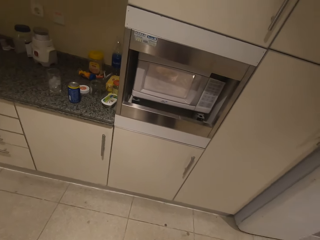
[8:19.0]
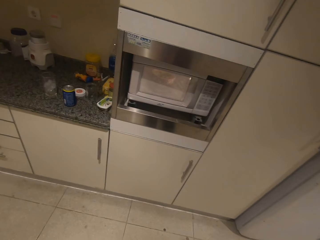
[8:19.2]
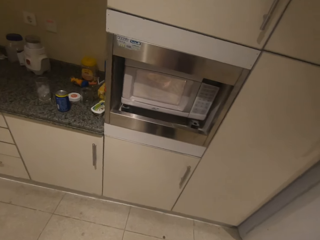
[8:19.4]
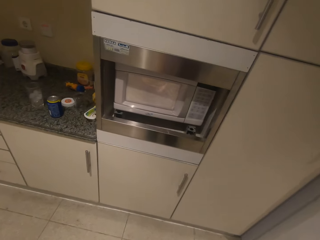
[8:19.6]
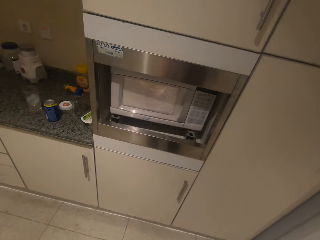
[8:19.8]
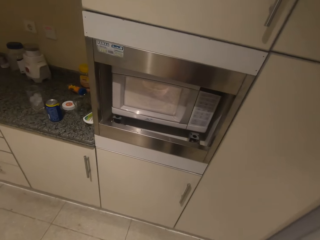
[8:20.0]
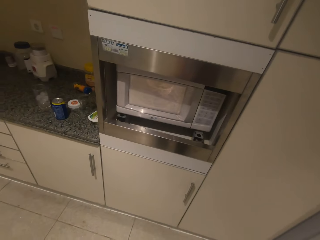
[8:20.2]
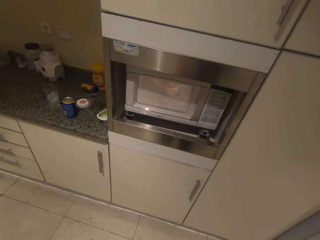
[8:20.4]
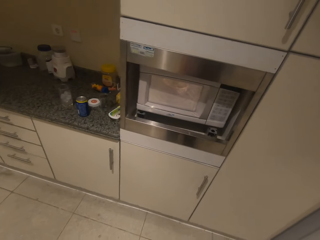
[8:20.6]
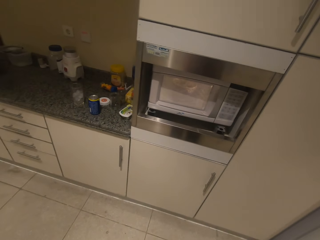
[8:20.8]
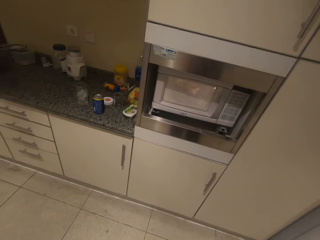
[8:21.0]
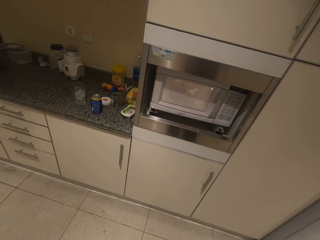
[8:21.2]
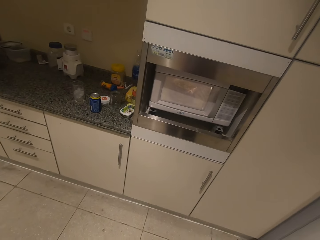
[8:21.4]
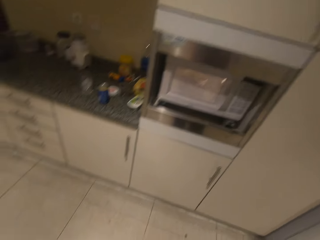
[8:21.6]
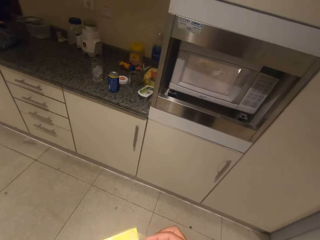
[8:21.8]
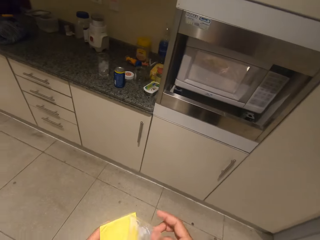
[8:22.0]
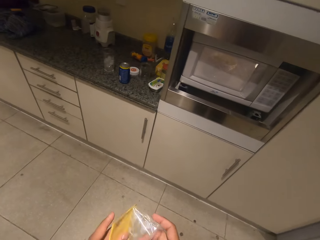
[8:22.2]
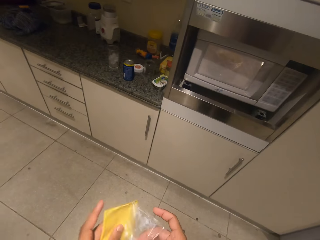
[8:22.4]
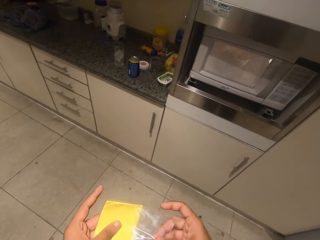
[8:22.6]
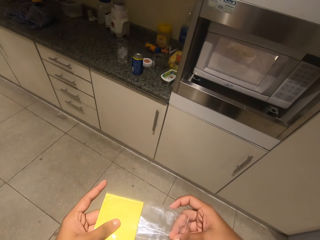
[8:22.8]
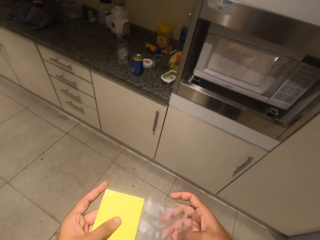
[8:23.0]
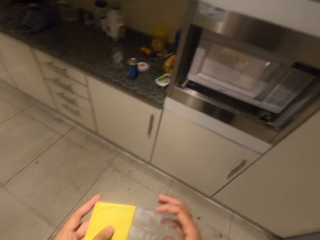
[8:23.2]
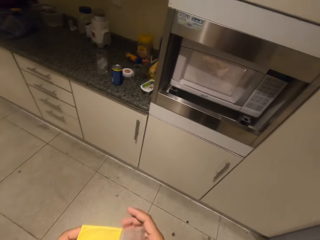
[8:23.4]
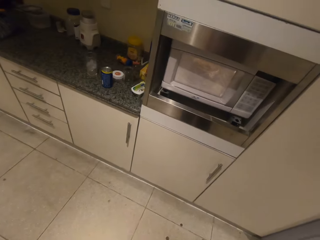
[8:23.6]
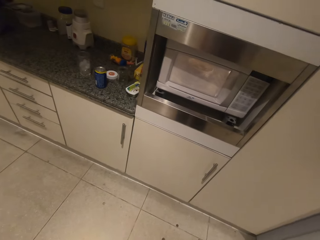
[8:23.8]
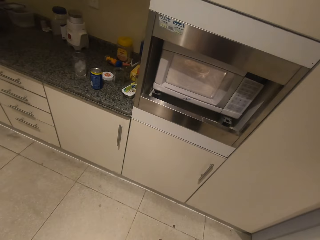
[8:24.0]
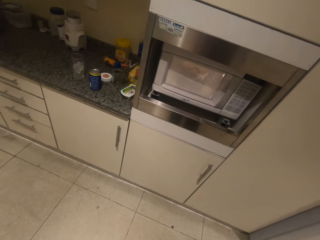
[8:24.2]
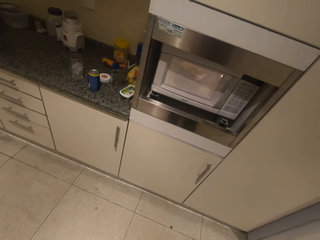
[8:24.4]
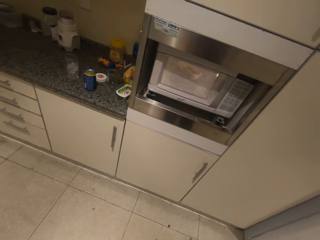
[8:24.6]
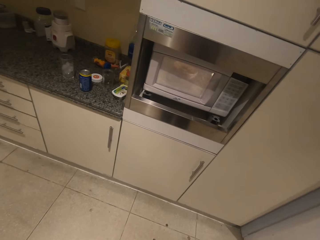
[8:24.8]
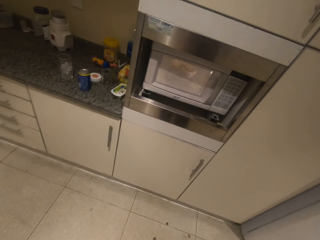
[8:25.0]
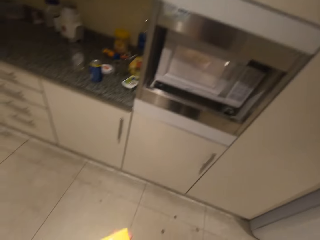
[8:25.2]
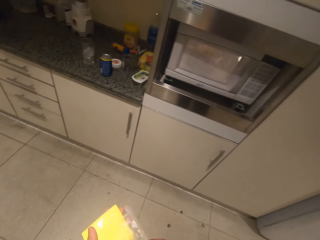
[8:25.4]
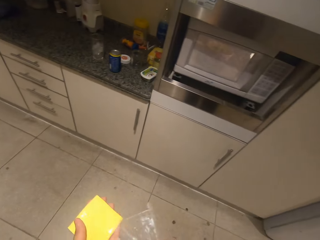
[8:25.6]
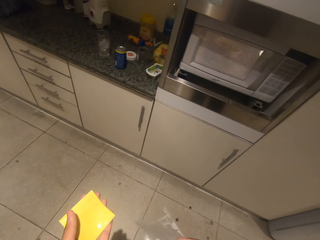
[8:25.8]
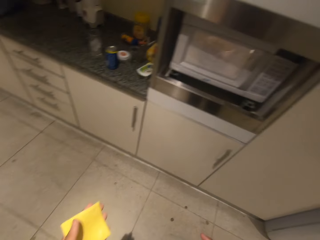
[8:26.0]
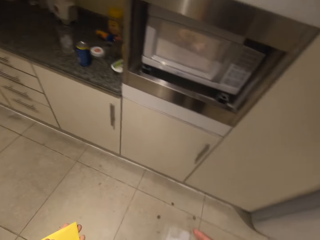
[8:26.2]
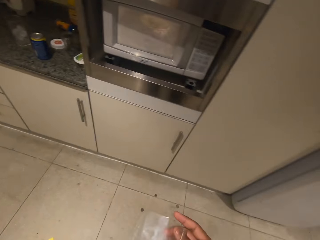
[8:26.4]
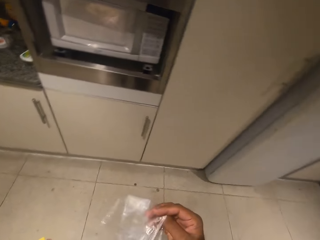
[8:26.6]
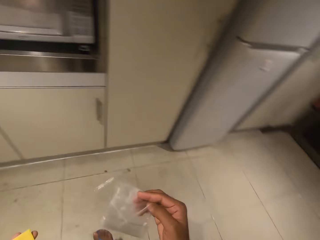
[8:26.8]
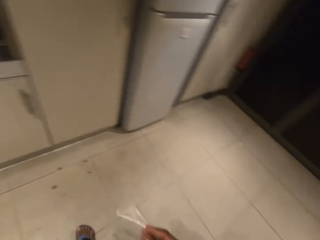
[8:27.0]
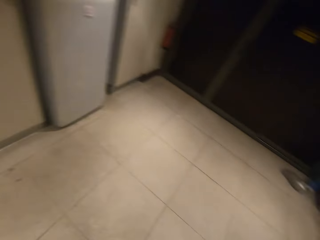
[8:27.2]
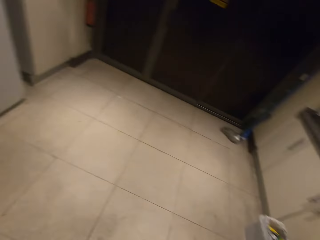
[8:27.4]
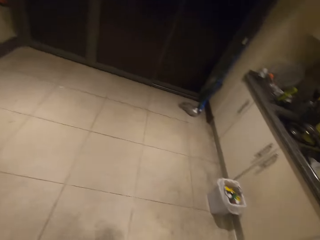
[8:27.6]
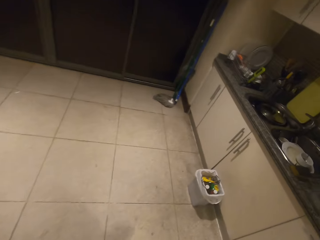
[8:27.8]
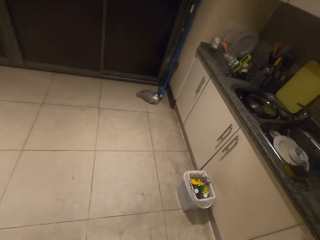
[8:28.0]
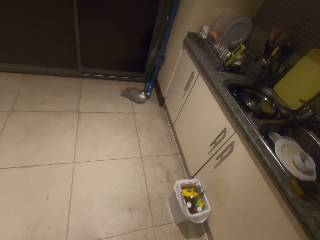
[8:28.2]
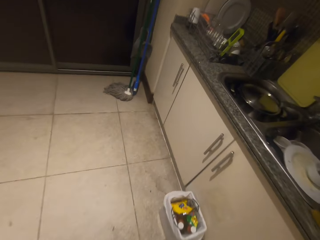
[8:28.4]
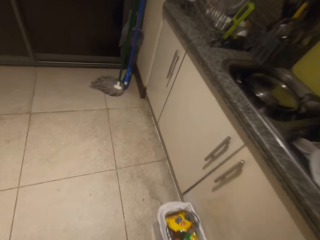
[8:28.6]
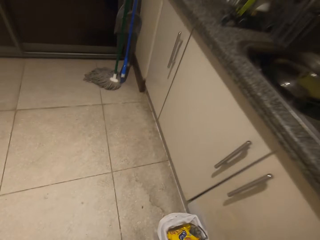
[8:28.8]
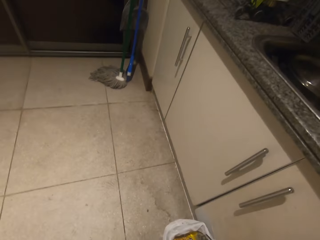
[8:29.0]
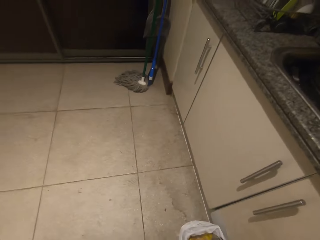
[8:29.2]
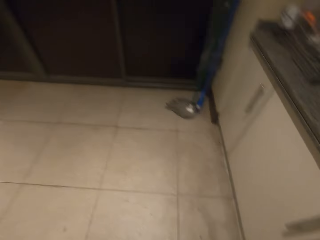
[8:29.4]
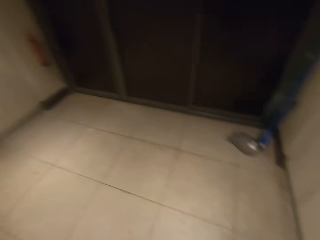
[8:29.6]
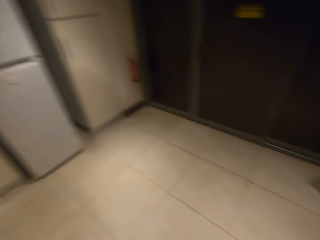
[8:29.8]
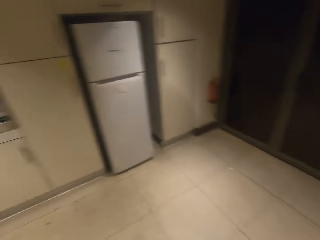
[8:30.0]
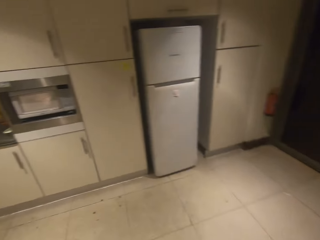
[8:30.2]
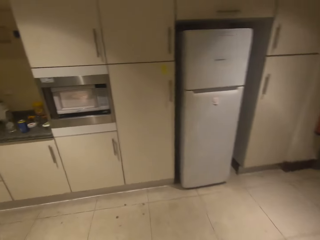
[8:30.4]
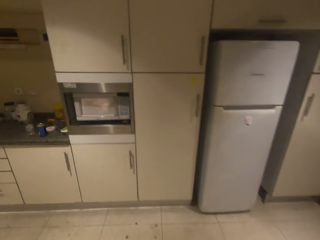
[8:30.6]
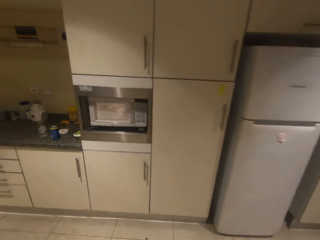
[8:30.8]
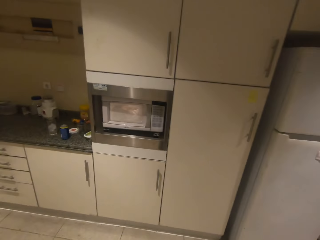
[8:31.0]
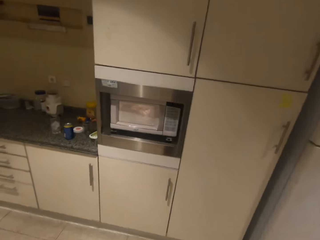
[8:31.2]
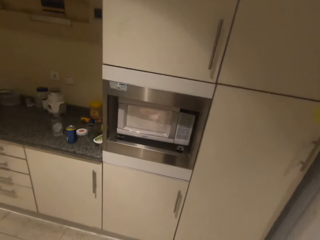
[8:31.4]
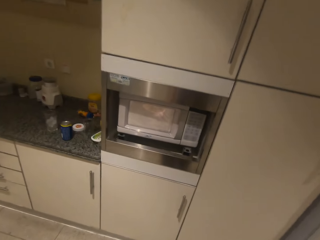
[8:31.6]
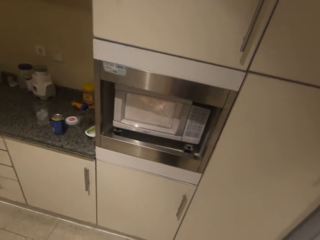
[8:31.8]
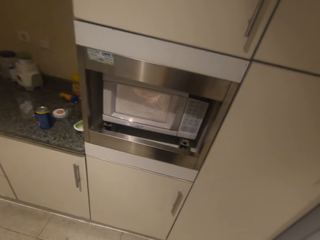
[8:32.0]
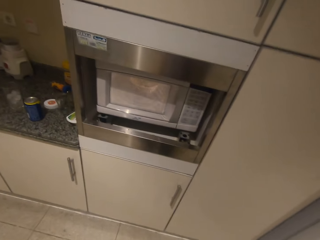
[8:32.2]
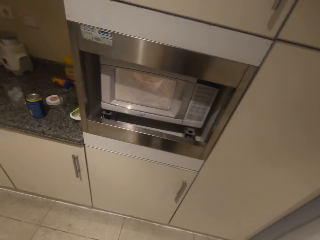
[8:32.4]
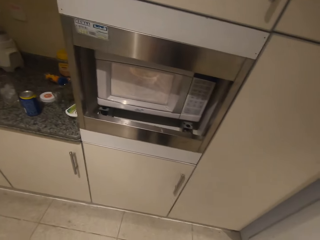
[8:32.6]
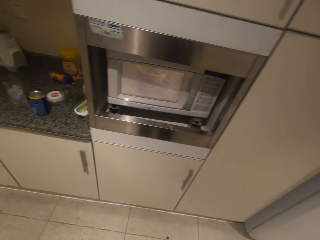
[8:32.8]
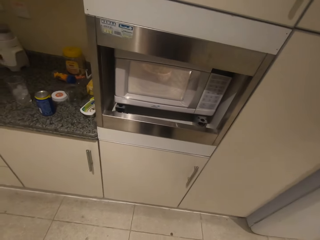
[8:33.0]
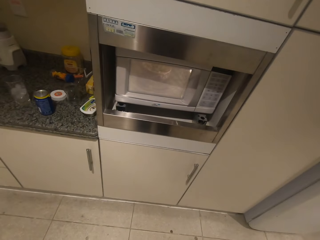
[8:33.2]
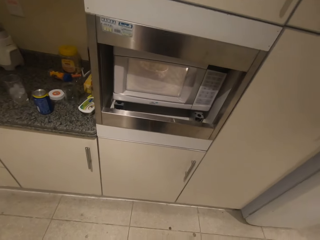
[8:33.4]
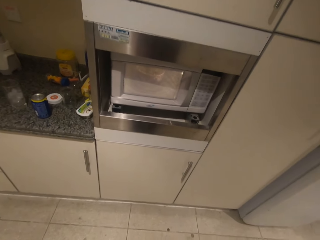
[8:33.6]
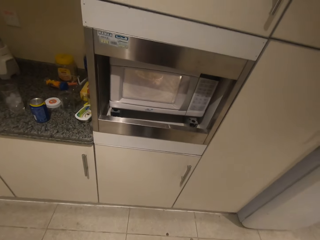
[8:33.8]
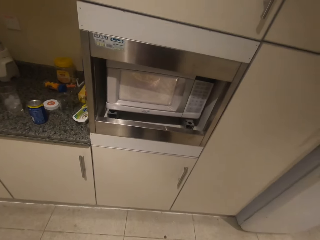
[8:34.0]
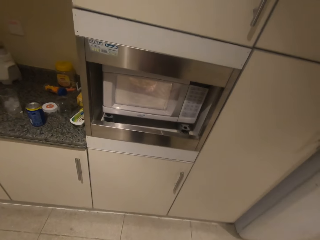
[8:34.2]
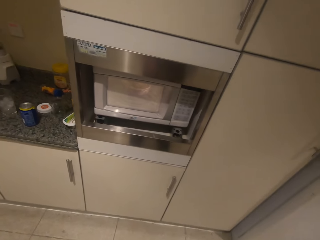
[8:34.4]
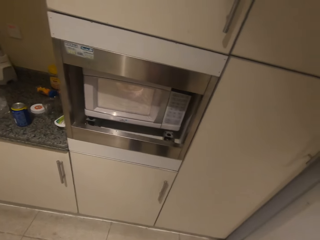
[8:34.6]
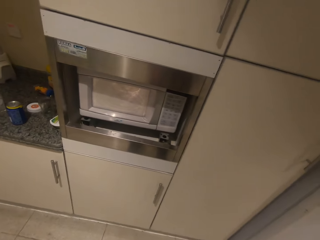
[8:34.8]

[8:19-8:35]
The camera wearer opens the paper. They throw the polythene in the dustbin.

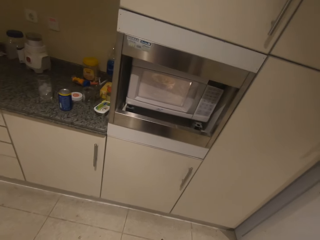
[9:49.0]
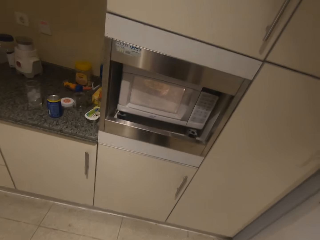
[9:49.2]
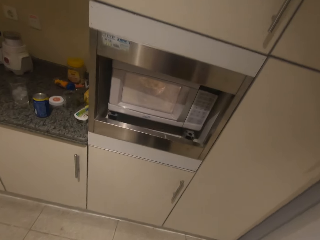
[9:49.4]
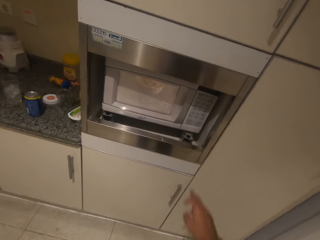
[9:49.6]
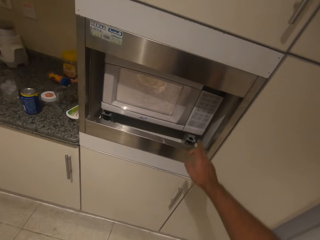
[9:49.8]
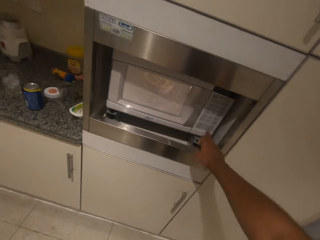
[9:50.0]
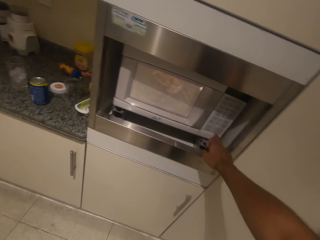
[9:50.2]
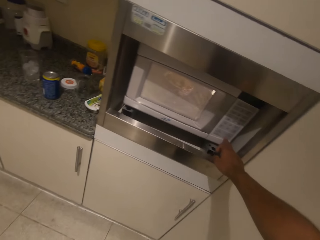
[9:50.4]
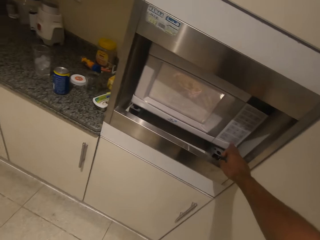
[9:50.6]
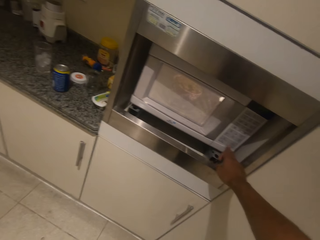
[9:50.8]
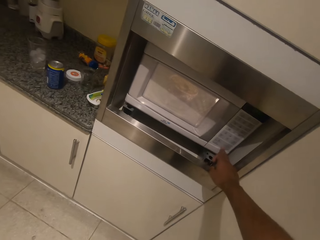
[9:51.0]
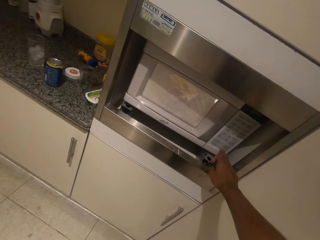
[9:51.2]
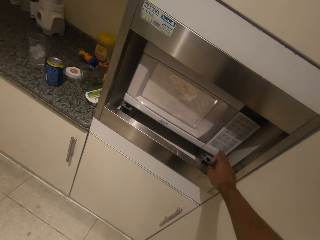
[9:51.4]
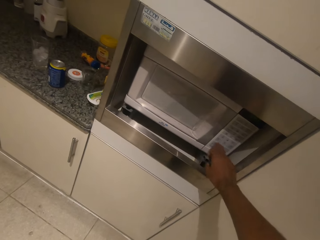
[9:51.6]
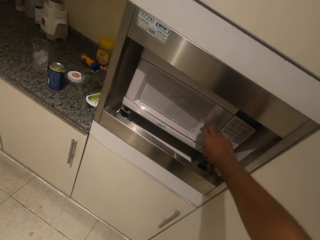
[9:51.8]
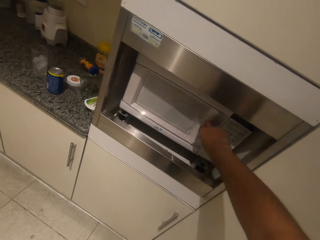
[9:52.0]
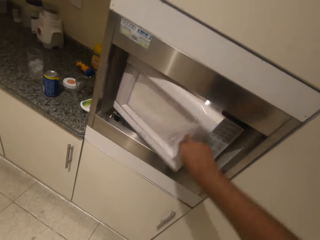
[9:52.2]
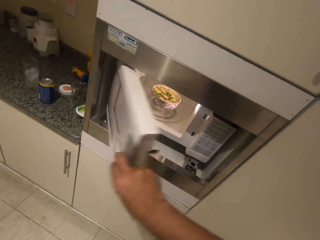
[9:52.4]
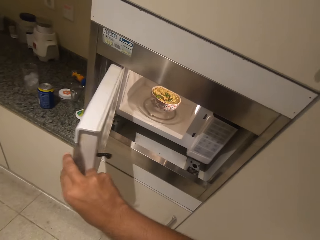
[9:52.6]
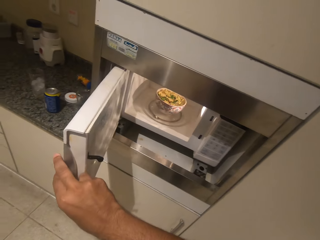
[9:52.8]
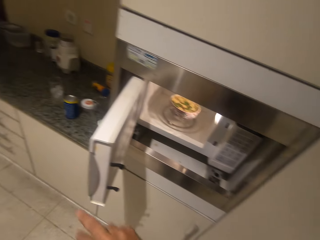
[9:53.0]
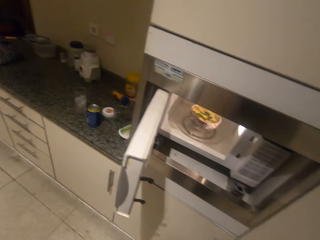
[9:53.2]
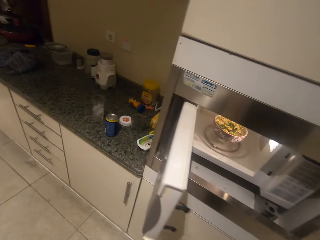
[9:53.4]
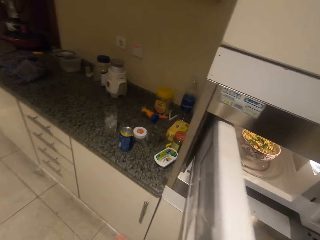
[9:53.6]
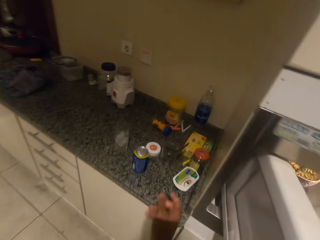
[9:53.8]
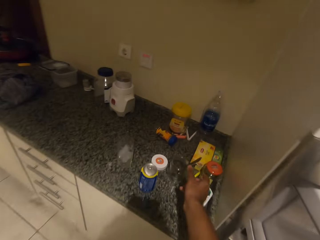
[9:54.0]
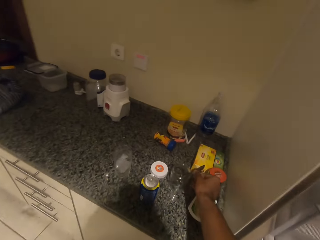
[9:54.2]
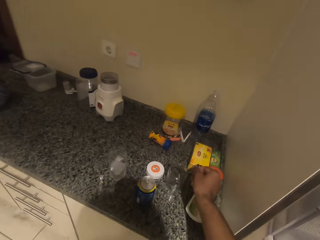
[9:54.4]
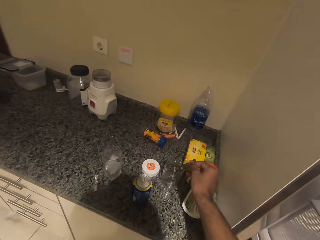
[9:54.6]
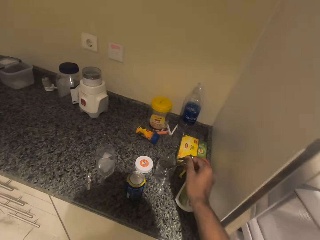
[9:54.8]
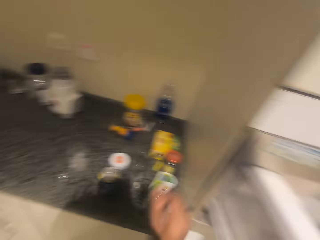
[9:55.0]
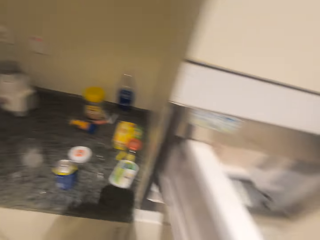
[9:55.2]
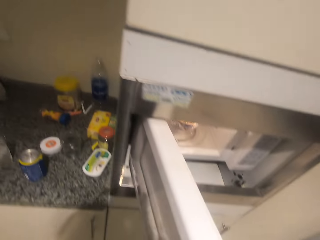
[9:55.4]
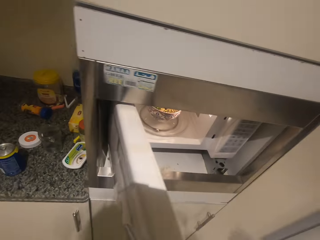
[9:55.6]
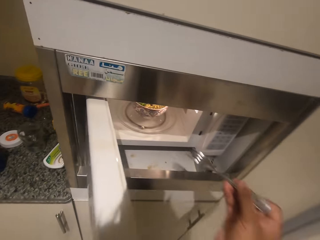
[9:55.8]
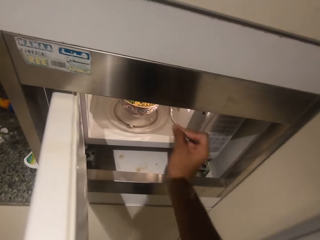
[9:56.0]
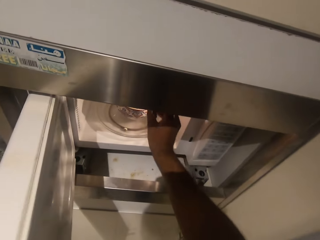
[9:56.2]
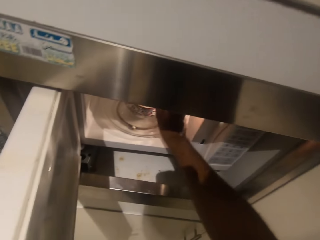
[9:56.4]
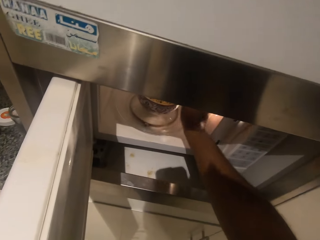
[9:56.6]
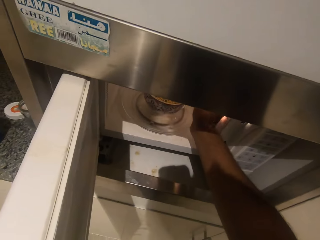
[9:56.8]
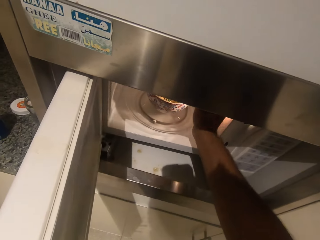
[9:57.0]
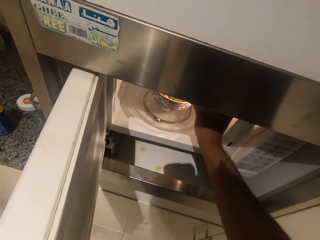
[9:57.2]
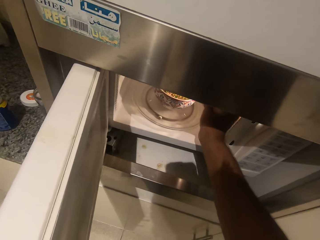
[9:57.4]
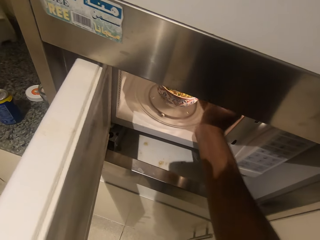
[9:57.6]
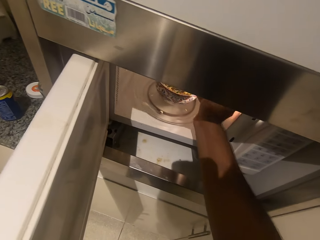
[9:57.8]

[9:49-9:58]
The camera wearer presses the microwave. They open the microwave or fridge. They take a spoon from the jar or plate. They stir the noodles in the bowl in the microwave.
